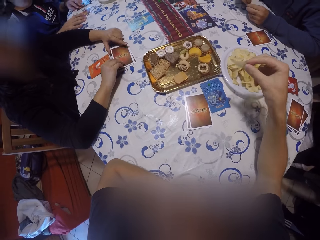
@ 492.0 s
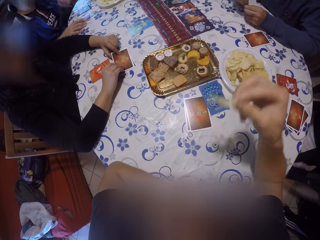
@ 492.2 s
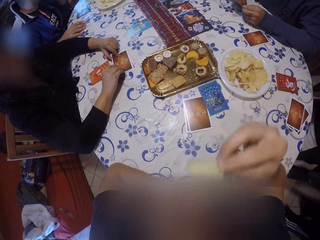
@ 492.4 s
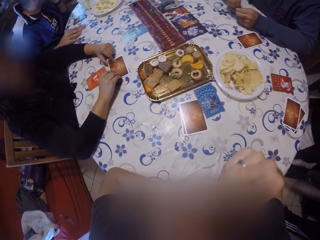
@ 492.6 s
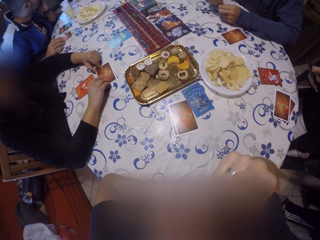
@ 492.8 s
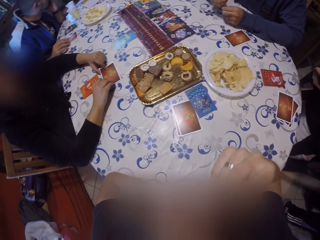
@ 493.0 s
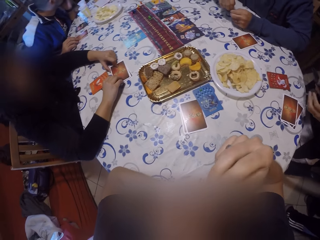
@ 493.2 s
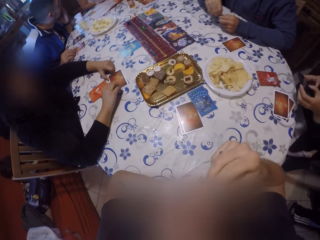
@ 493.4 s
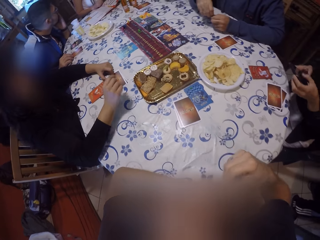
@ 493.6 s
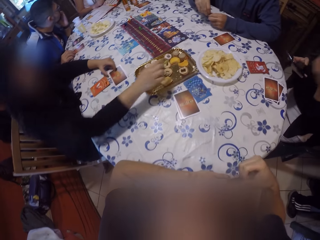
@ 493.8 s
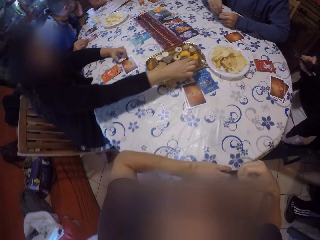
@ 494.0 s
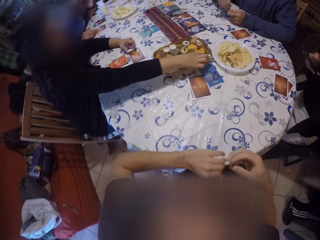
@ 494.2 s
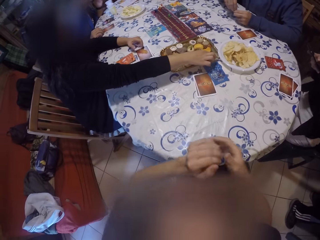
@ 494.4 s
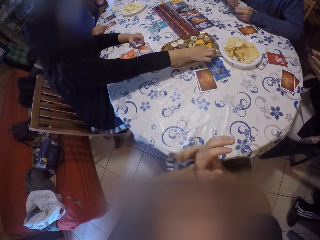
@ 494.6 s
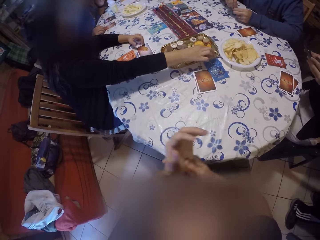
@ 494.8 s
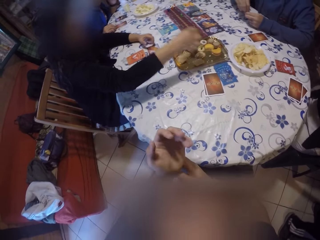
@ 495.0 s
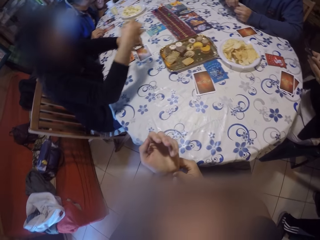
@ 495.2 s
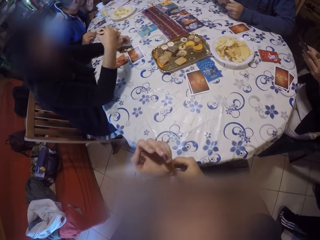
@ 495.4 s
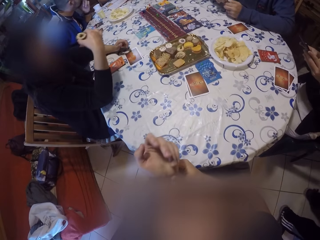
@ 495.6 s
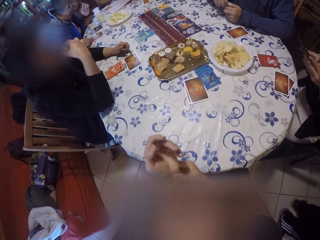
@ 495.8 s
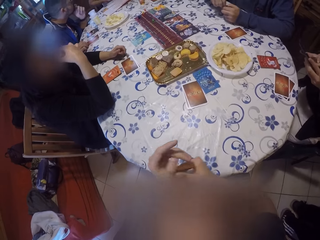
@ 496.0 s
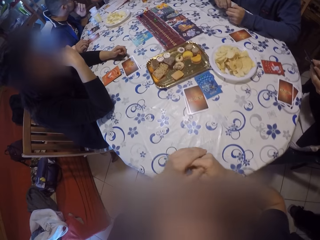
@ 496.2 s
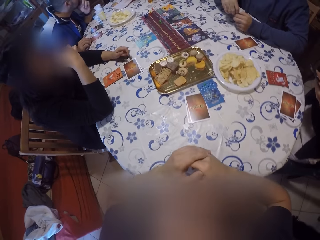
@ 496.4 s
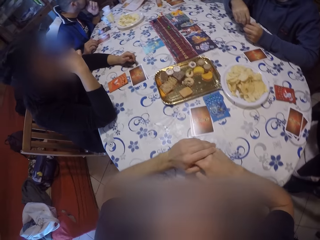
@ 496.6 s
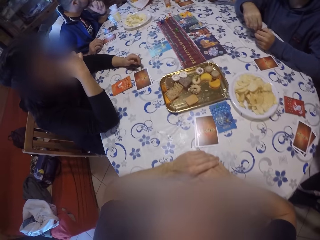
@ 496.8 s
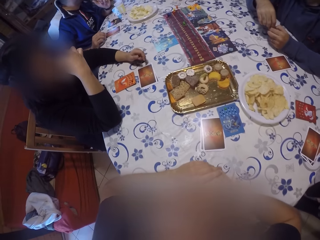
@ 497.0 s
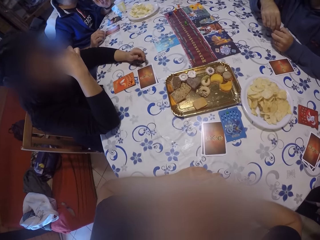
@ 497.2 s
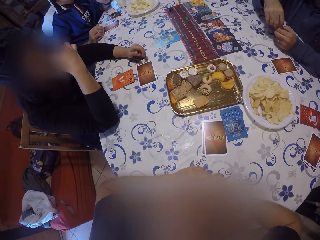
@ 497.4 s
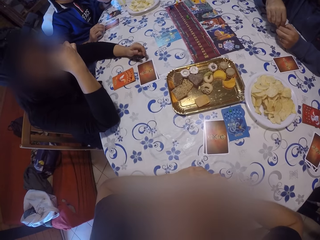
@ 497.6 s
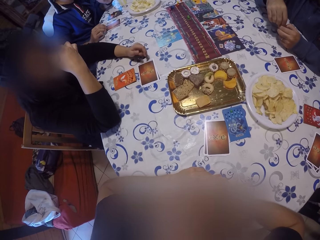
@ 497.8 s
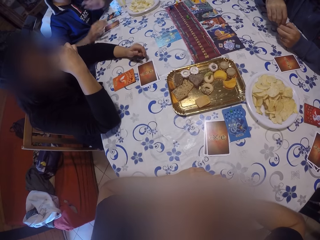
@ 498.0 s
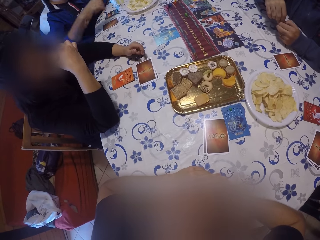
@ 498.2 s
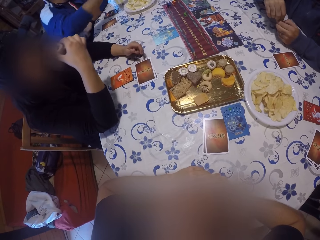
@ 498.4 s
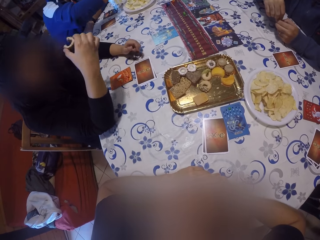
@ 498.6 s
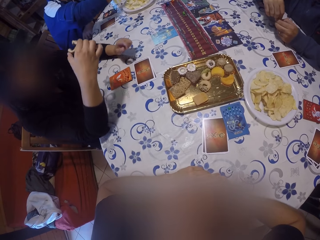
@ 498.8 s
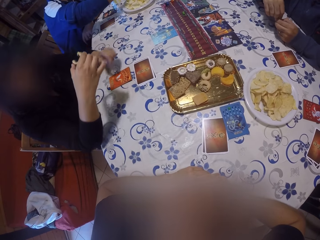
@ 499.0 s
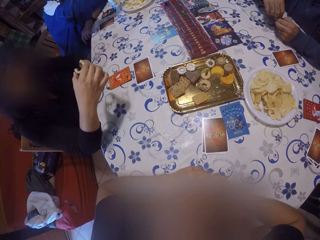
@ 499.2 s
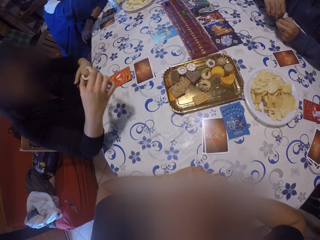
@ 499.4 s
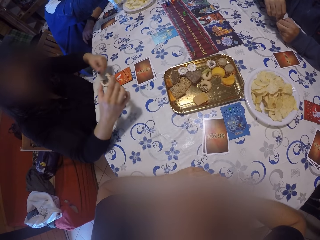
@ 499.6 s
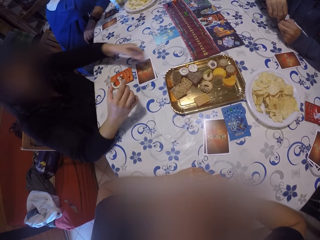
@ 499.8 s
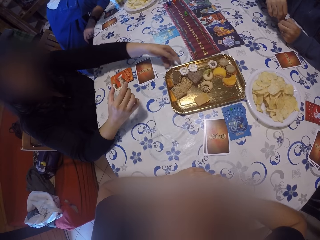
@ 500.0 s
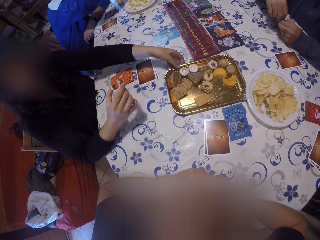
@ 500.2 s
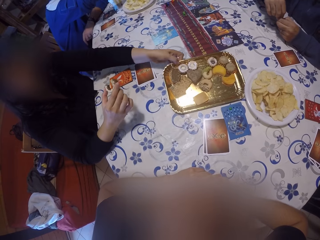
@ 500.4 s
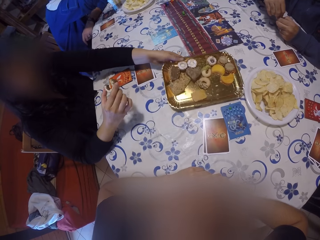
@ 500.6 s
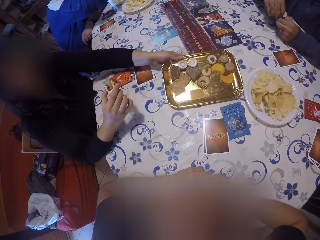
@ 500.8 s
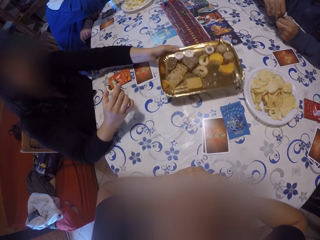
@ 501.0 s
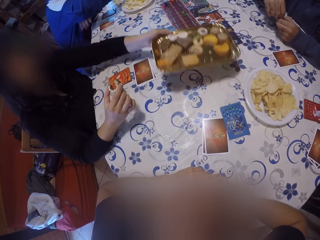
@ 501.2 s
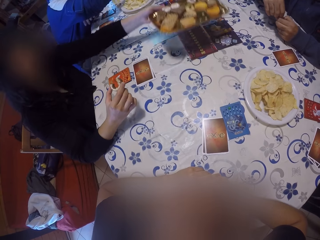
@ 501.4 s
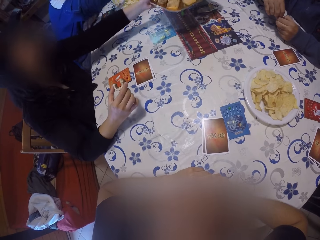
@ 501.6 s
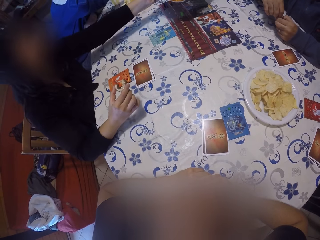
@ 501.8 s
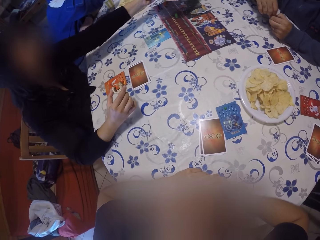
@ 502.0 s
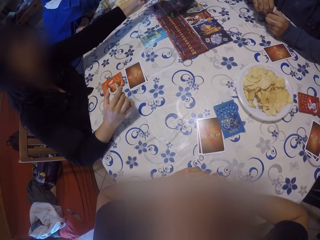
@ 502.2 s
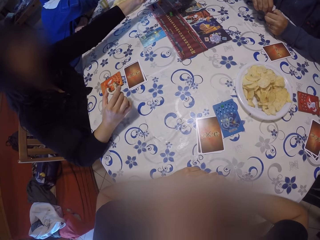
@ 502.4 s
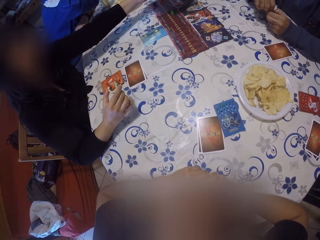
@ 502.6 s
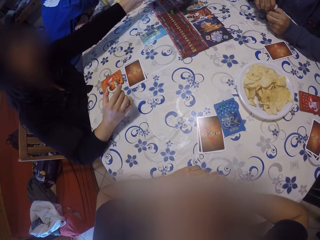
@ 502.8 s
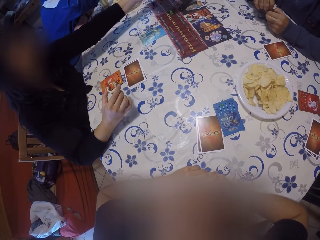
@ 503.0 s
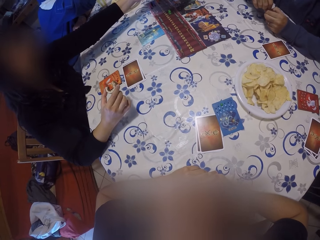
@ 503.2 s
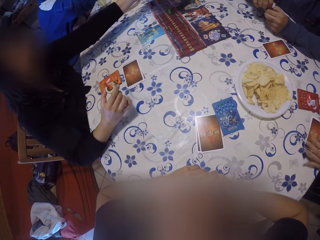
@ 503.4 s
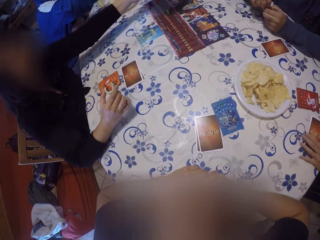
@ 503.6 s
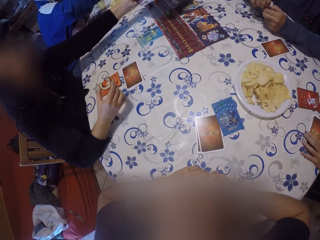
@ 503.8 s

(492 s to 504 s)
The camera wearer eats the chip in his right hand. A woman picks a cookie from the tray of cookies on the table with her right hand. The woman eats a part of the cookie in her right hand. The woman picks up the tray of cookies from the table with her left hand.

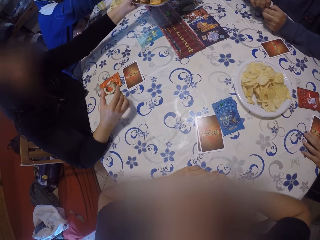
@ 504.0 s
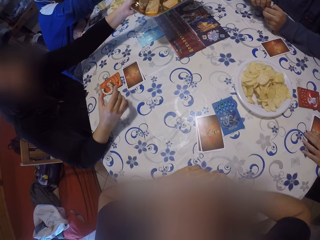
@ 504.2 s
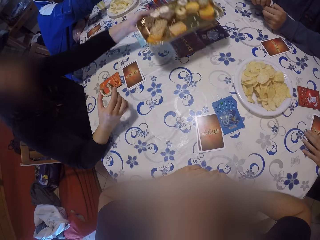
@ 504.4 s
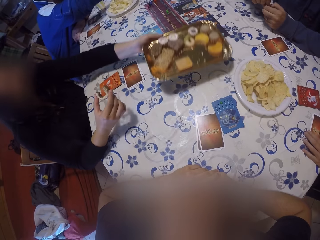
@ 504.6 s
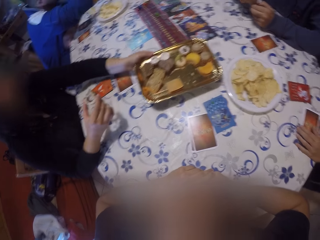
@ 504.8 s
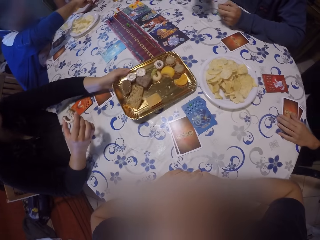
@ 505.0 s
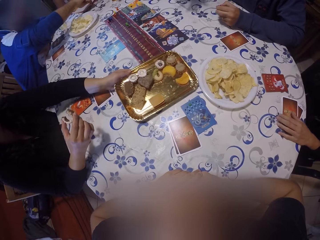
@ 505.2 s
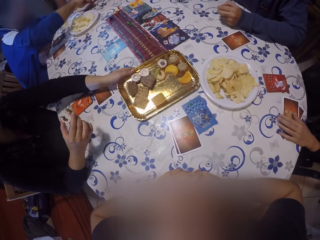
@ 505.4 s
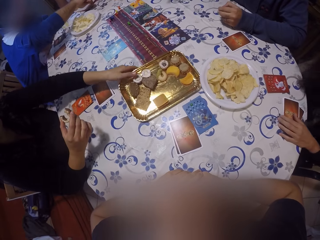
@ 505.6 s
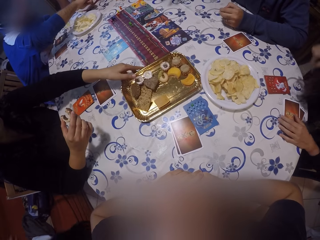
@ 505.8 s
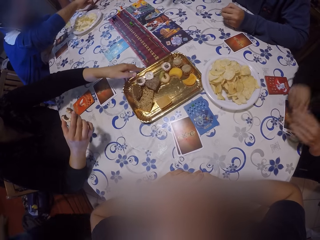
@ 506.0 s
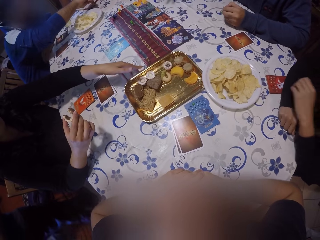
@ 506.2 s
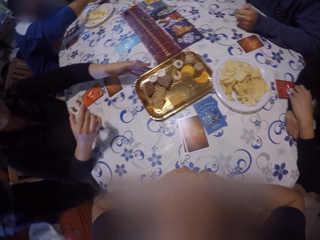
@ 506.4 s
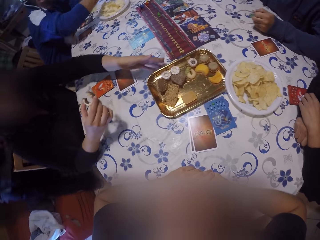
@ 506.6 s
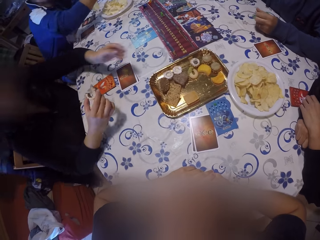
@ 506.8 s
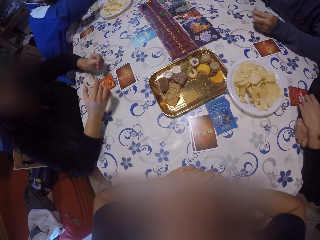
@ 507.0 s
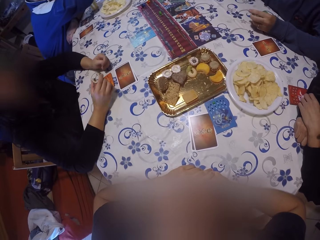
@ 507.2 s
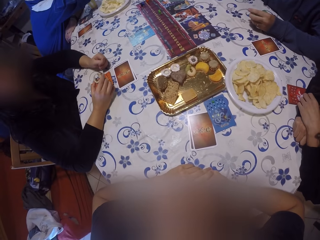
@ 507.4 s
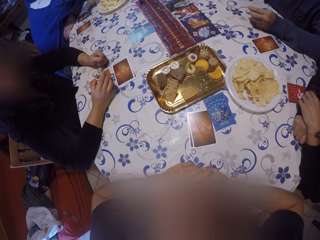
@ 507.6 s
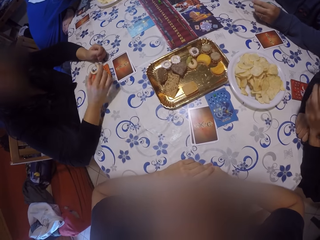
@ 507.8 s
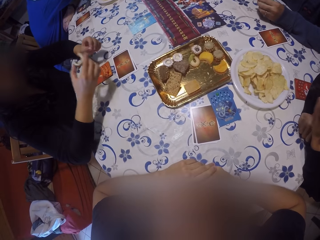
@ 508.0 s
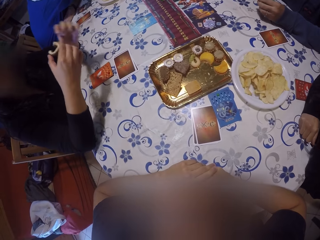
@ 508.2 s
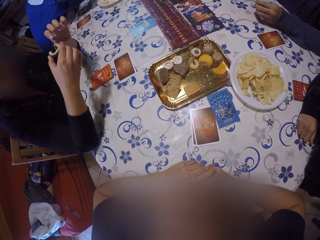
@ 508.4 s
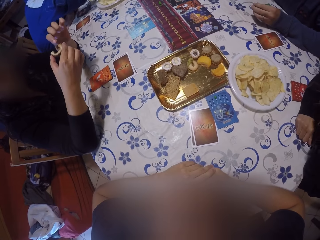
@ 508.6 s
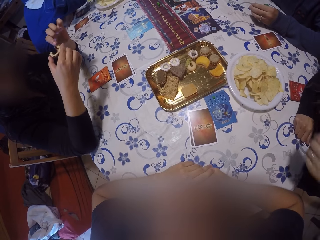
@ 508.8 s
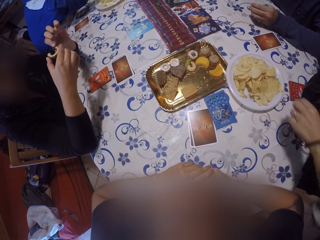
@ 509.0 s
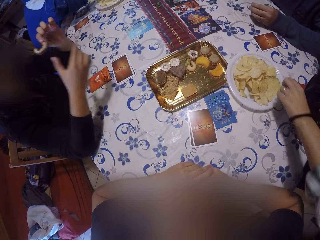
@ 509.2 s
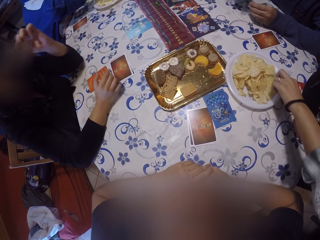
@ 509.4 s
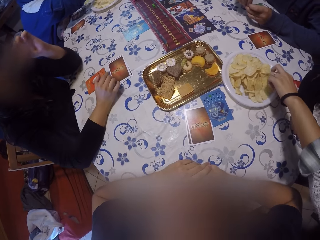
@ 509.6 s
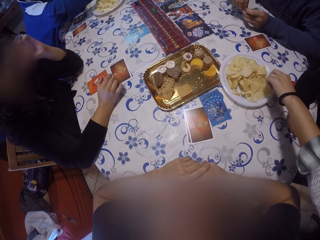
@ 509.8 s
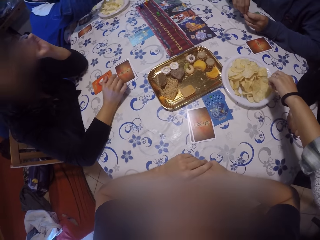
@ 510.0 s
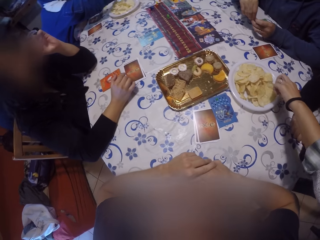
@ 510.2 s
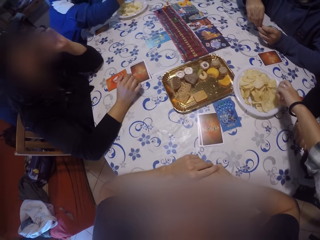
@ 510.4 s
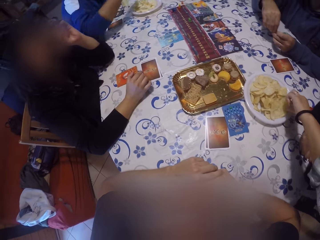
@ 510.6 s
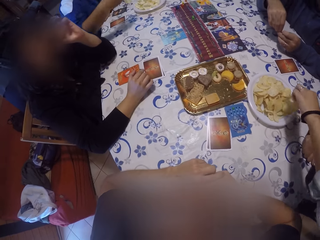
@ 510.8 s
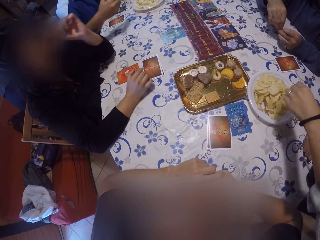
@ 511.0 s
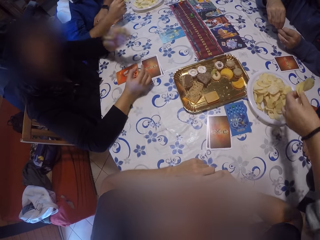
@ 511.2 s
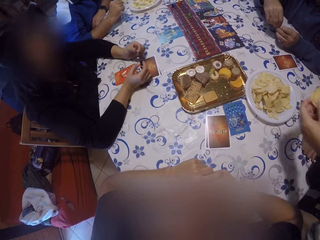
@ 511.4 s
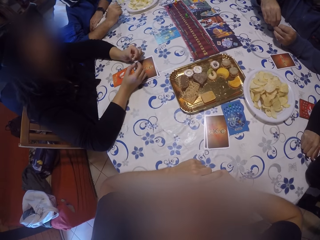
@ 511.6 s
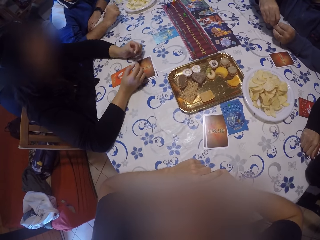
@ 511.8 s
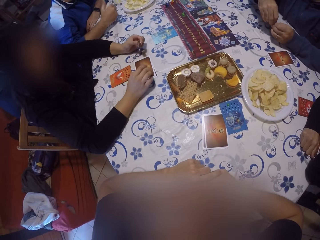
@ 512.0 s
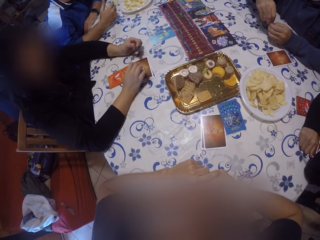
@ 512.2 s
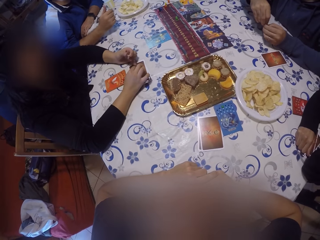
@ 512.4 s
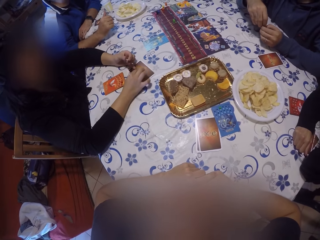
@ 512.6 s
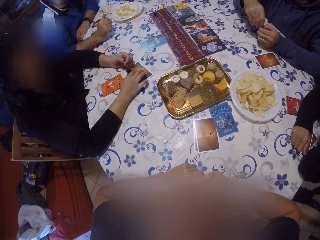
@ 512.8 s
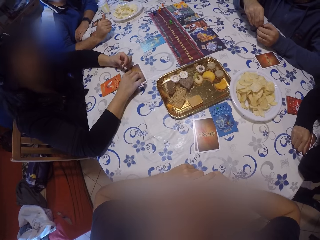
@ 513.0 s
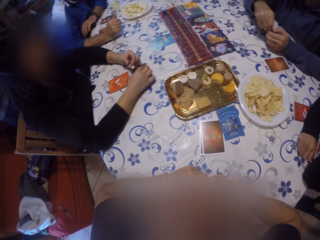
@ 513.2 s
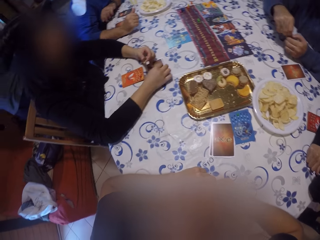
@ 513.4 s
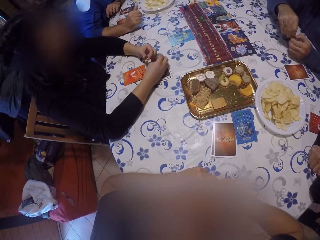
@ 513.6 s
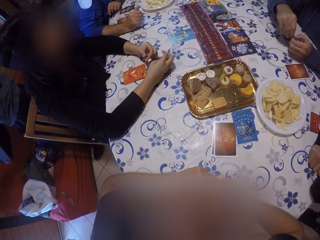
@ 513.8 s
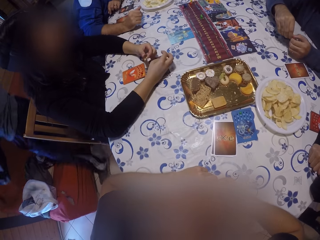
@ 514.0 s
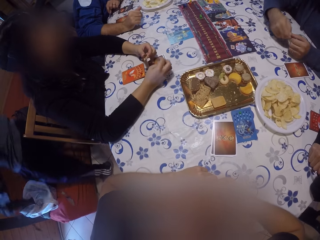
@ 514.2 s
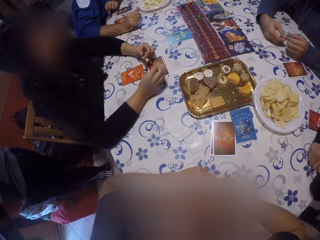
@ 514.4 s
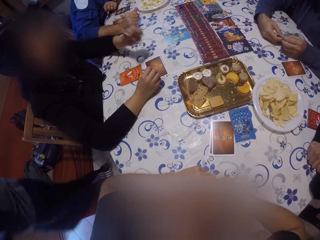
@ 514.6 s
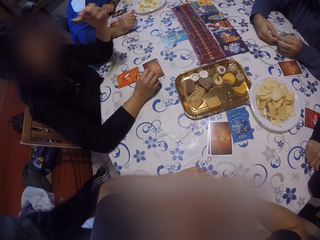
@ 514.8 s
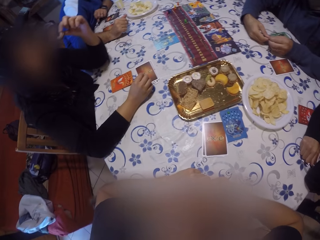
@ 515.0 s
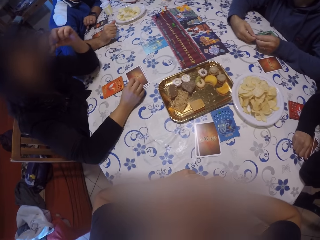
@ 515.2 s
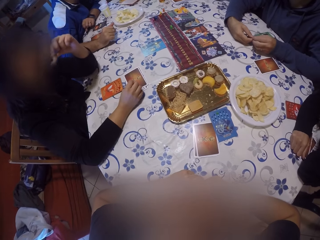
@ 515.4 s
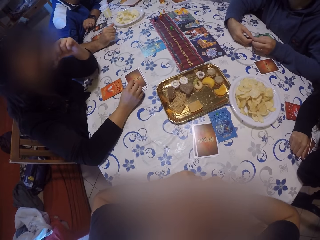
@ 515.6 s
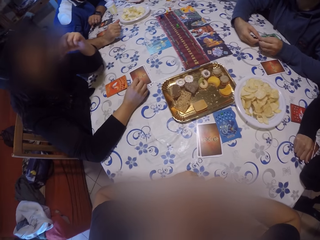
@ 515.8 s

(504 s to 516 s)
A woman drops the tray of cookies in her left hand on the table. The camera wearer looks at the card game. The woman passes the cookie from her right hand to her left hand. Another woman picks a chip from the plate of chips on the table with her left hand.
